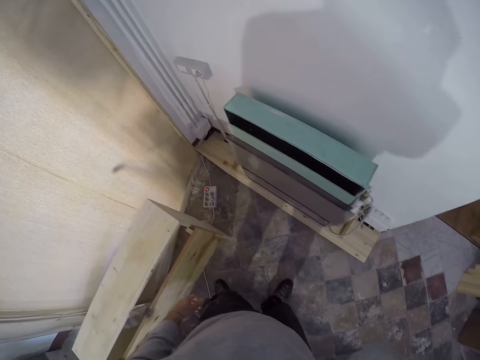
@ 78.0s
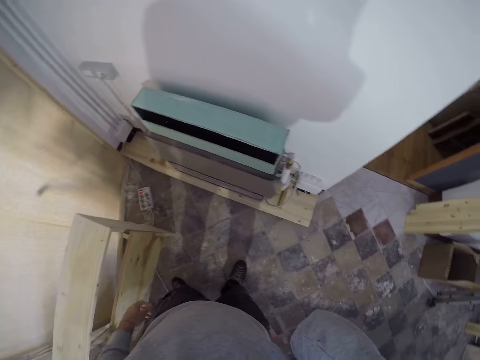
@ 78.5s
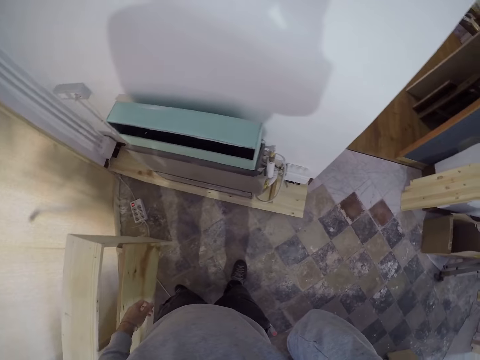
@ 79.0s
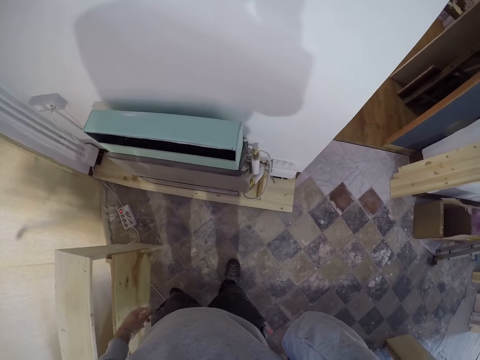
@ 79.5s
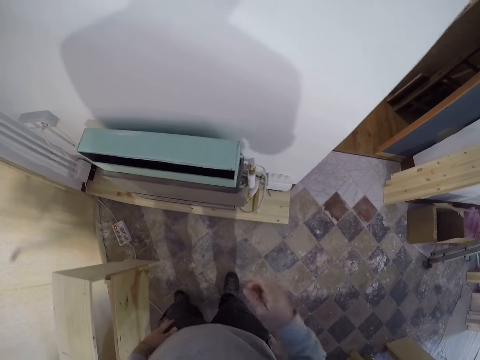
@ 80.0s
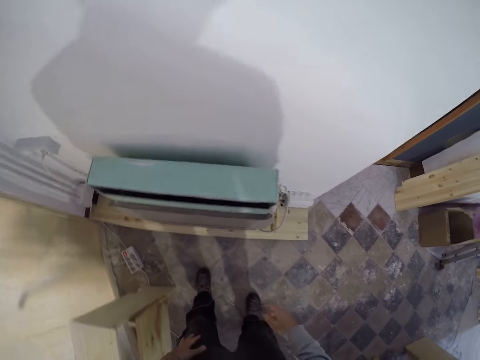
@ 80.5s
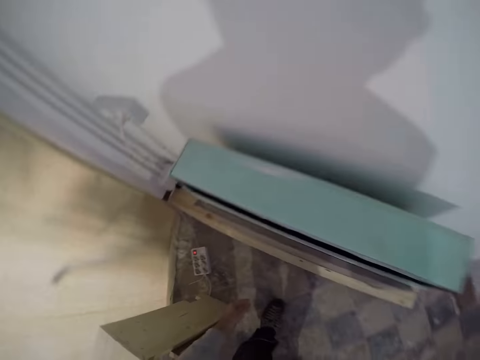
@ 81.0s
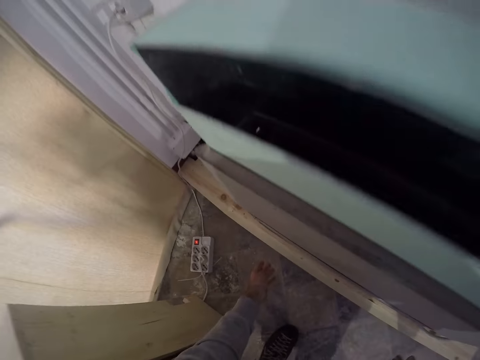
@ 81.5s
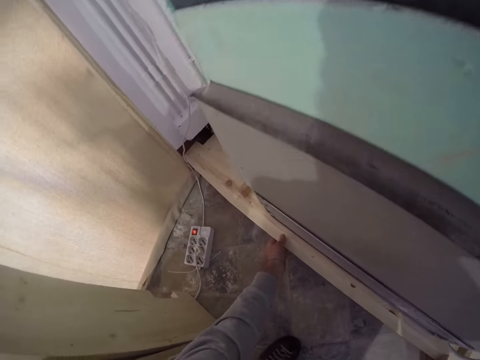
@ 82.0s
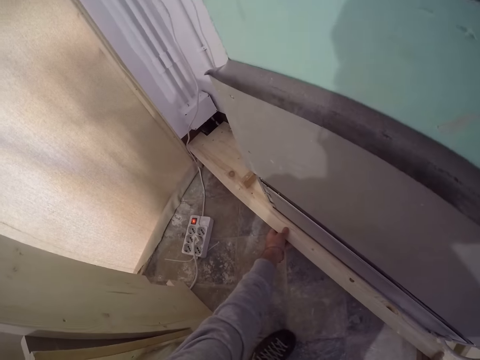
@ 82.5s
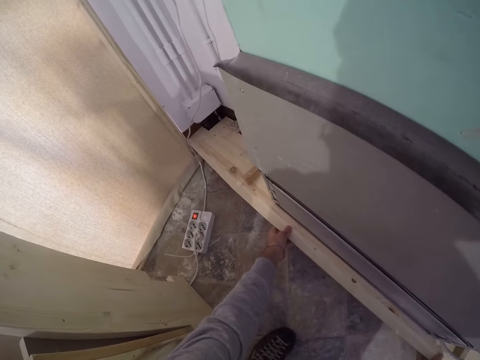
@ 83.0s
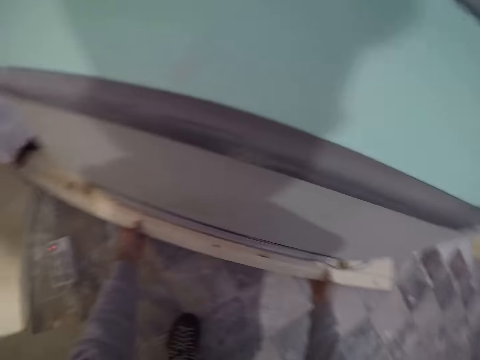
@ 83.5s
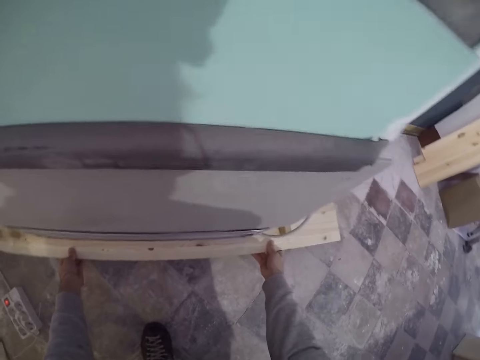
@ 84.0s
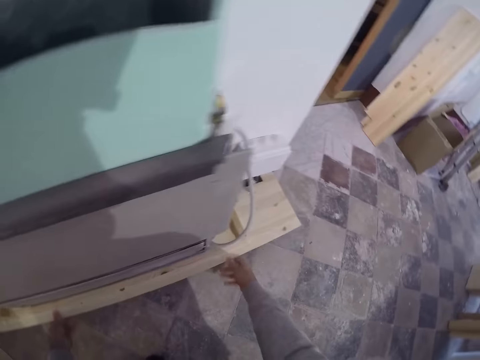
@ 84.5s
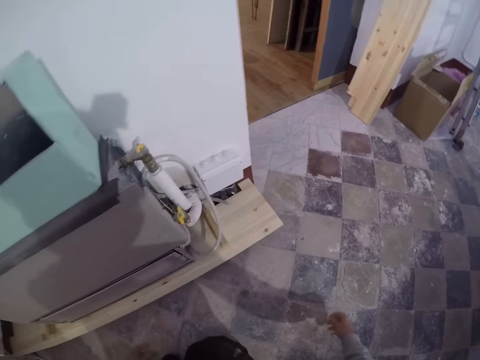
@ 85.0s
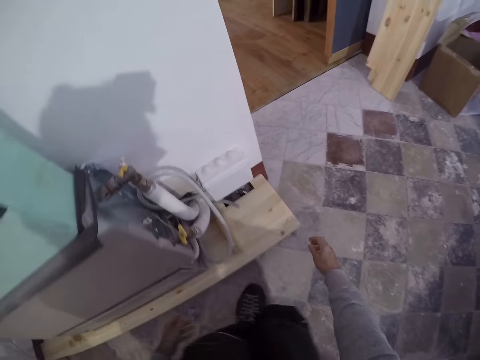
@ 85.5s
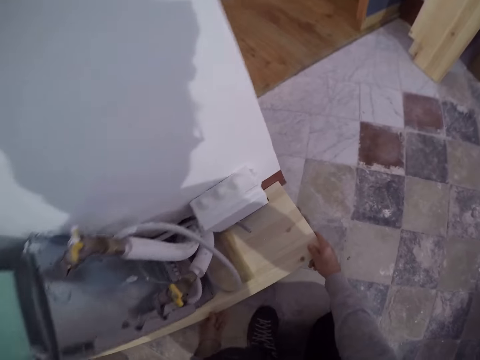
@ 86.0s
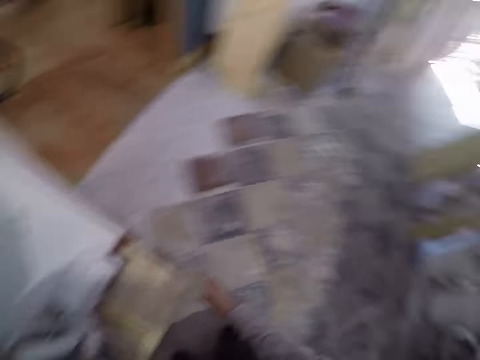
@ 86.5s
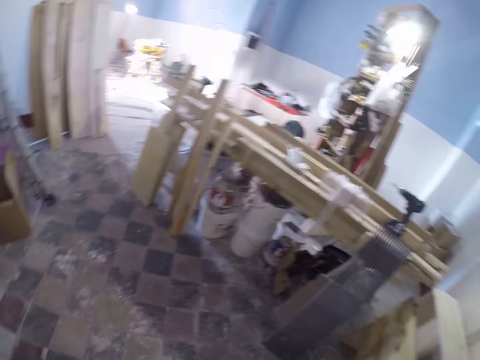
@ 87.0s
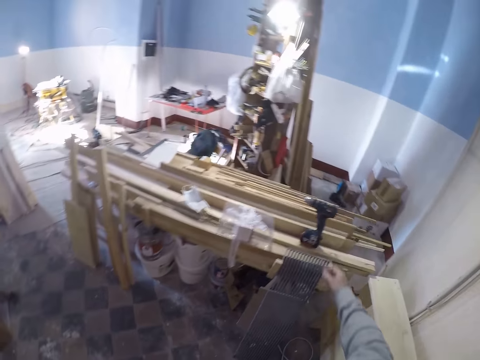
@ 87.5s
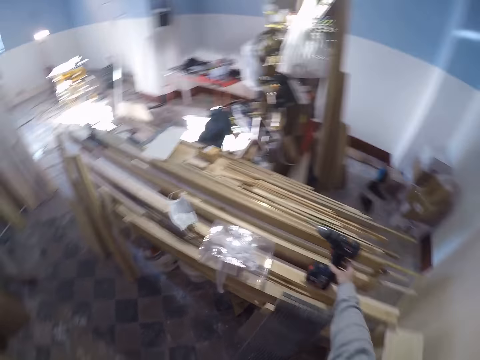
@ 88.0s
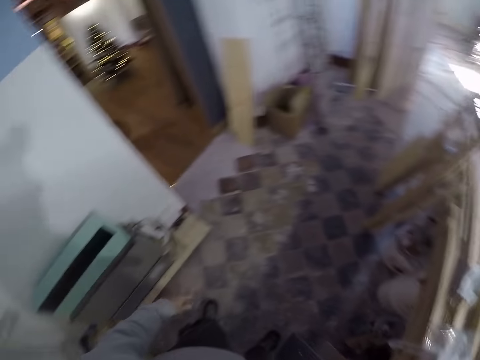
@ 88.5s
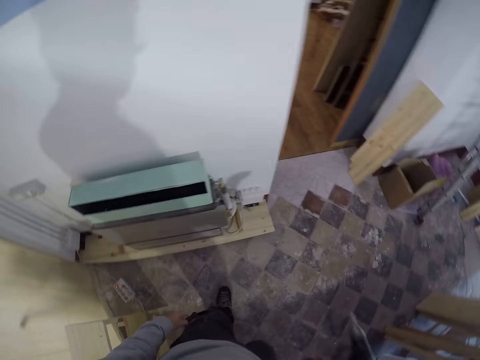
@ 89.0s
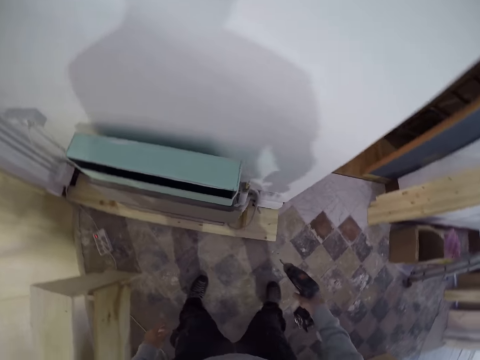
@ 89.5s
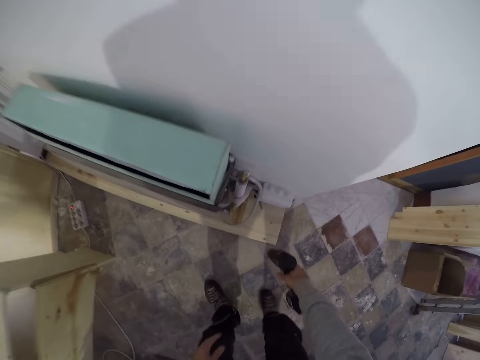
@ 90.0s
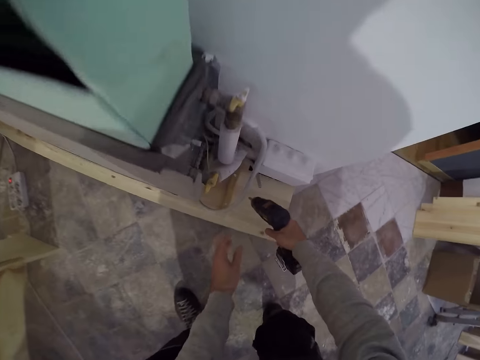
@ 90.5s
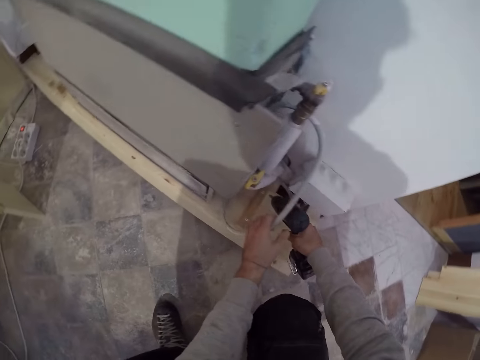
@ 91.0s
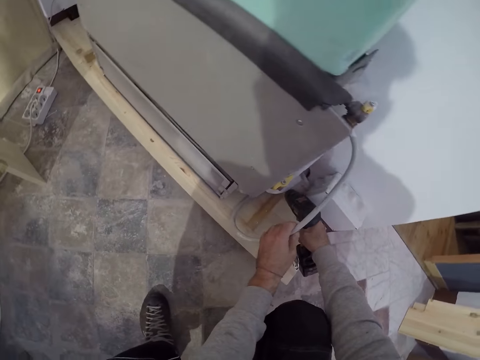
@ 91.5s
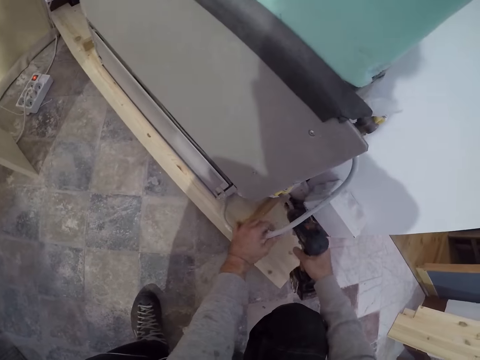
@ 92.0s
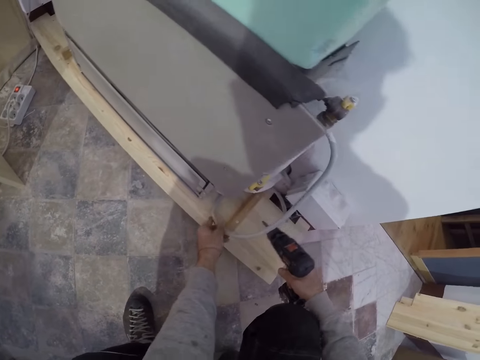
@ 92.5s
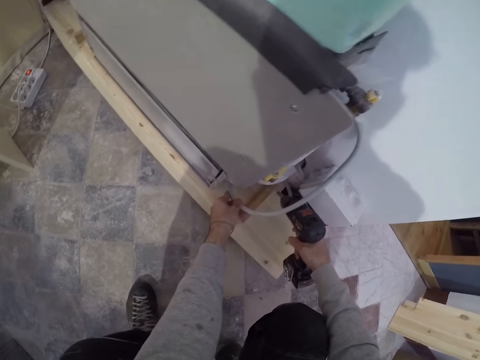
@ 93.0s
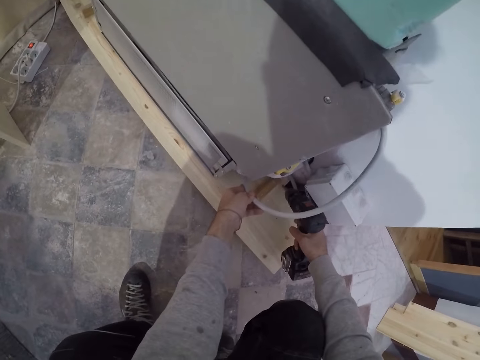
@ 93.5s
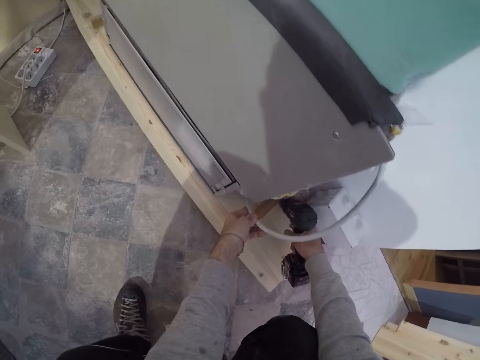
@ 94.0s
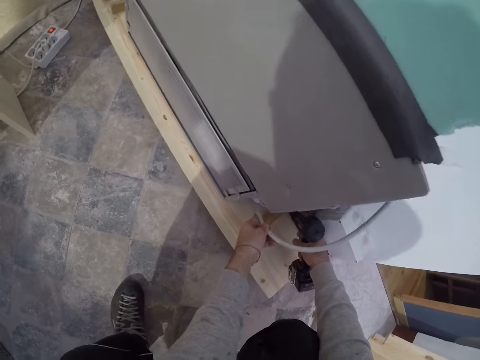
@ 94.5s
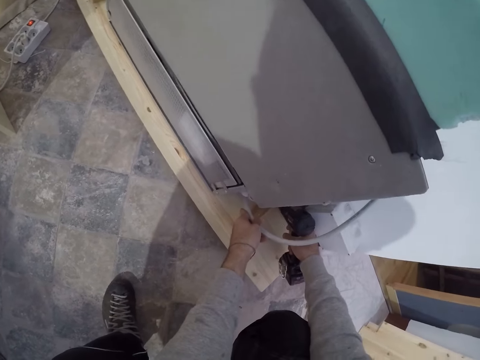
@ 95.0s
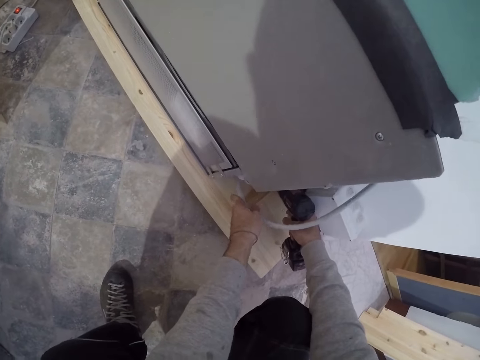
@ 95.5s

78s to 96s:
The camera wearer adjusts the camera. He touches the bottom part of the cupboard with both hands. He moves the piece of wood. He picks up the drilling machine on the set of wood sheets with his right hand. He bends. He drills the bottom part of the cupboard with the drilling machine in his hands. He moves the cable.

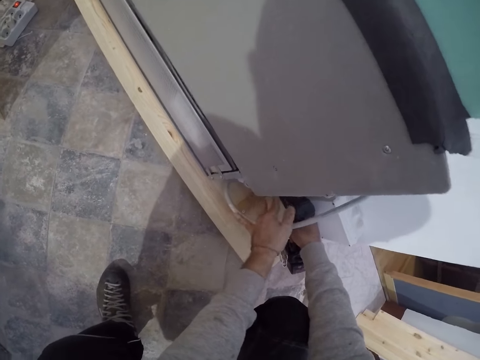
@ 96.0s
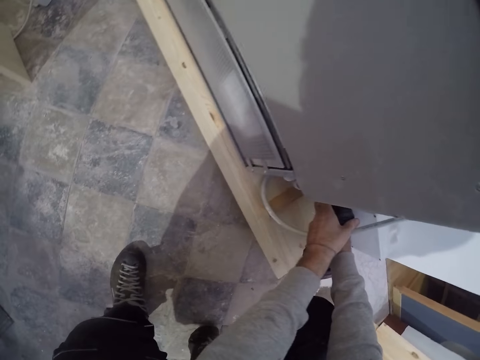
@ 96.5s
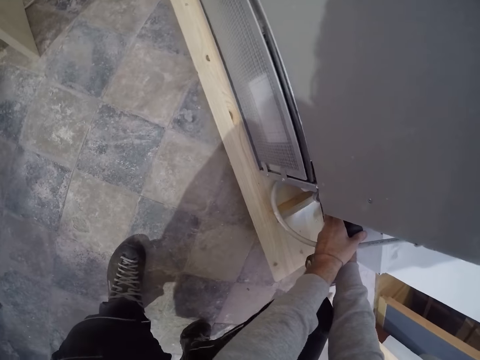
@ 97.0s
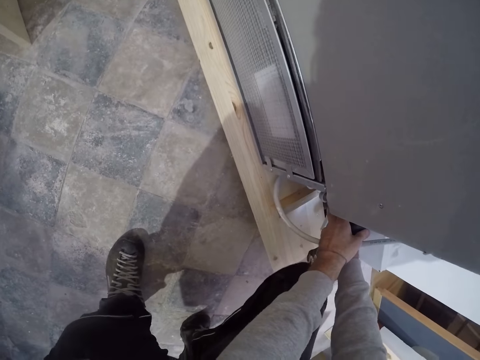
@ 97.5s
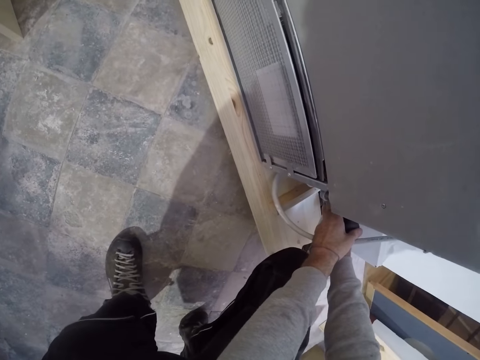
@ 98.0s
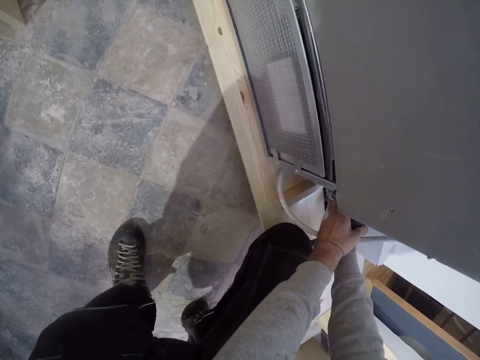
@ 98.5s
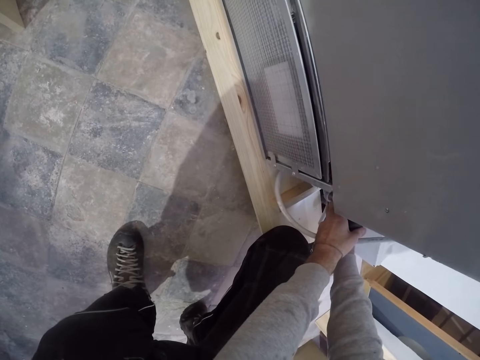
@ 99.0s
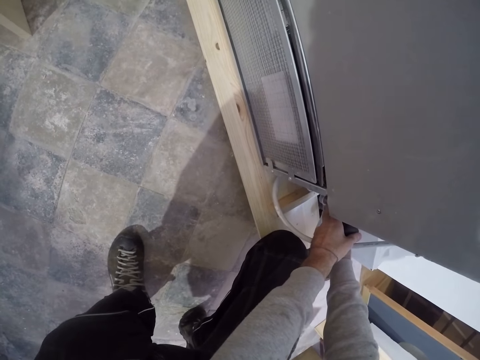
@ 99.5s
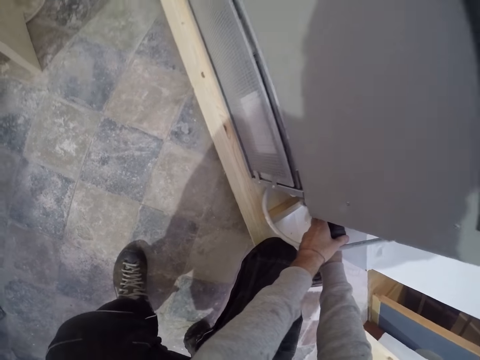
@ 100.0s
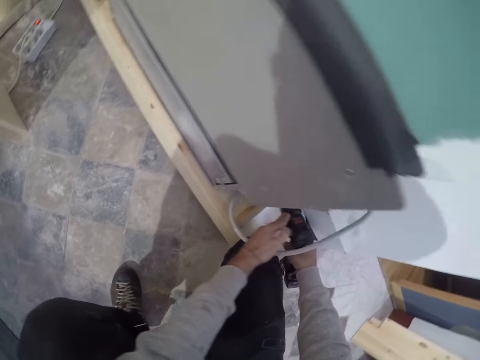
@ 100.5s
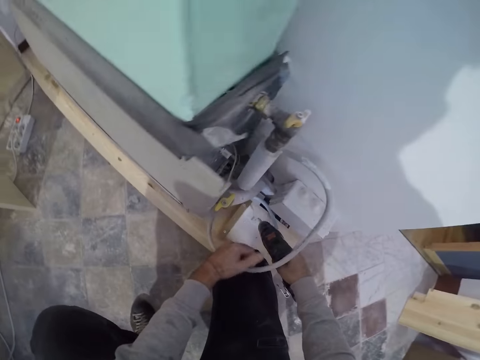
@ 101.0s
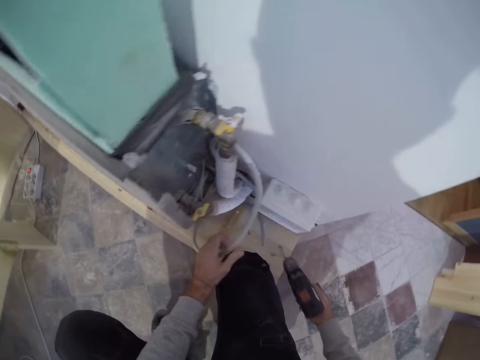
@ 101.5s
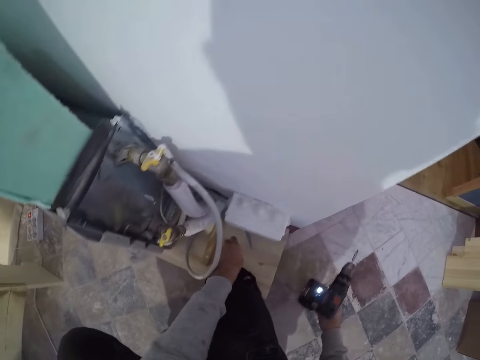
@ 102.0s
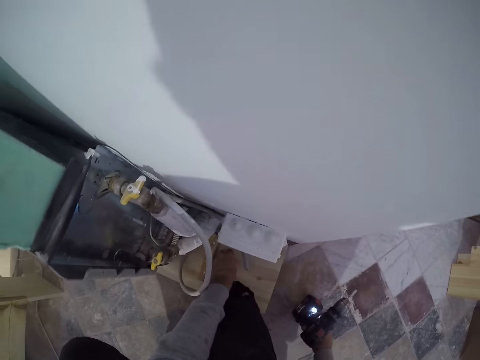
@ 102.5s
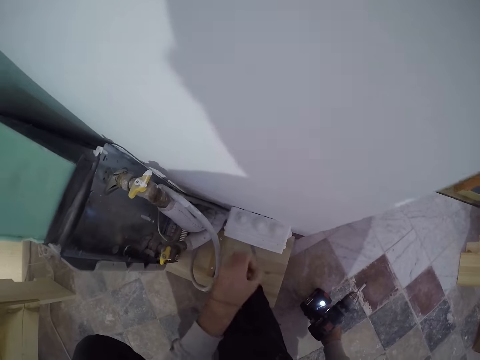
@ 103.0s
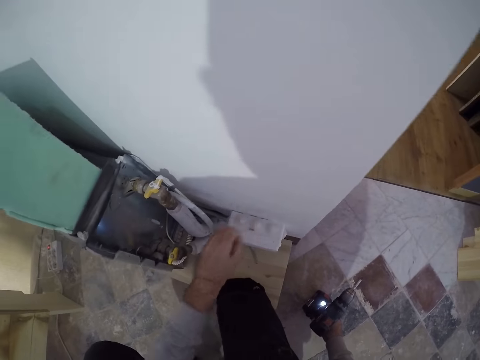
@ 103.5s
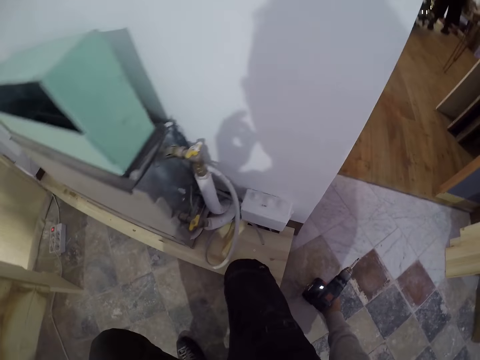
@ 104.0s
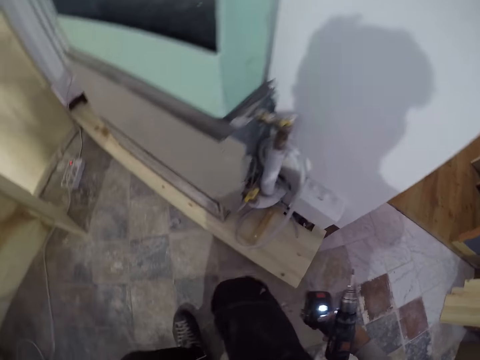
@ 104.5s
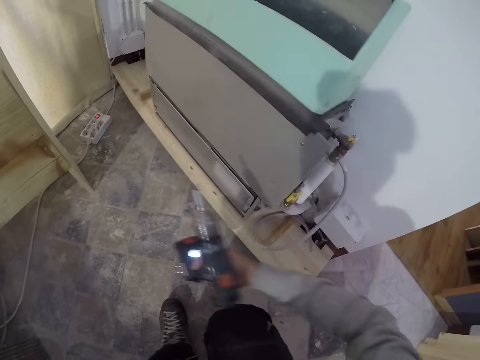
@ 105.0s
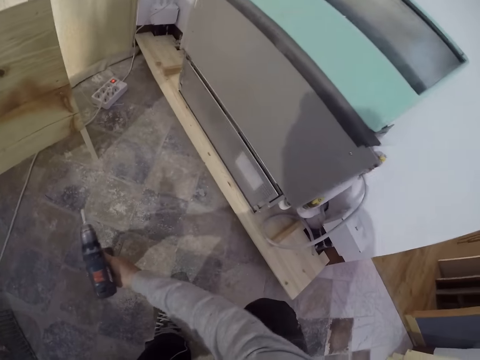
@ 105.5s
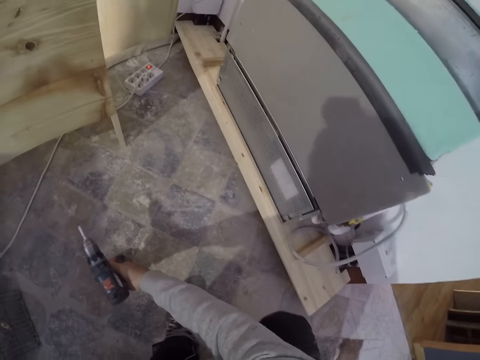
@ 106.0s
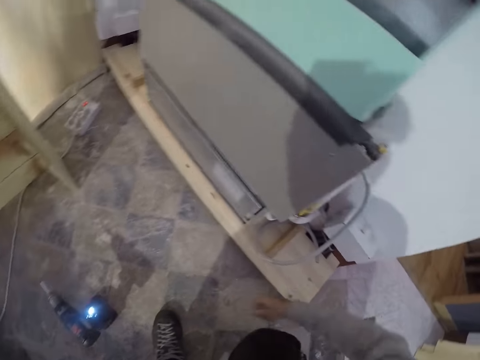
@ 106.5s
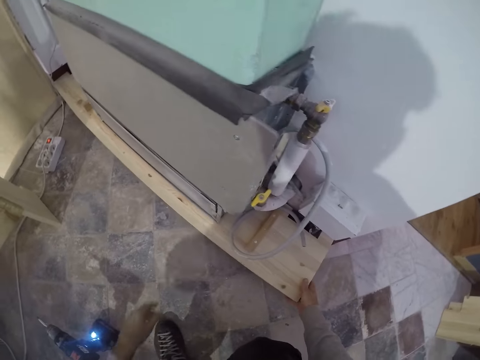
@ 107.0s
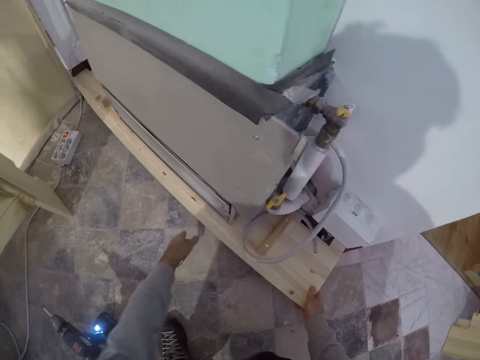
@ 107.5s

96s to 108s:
The camera wearer places his right knee on the bottom part of the cupboard. He moves the cable. He picks up a screw from the bottom part of the cupboard with his left hand. He places the screw in his left hand on a wall socket case. He places the drilling machine in his right hand on the workshop floor. He pulls out the bottom part of the cupboard with his hands. He moves the piece of wood.
